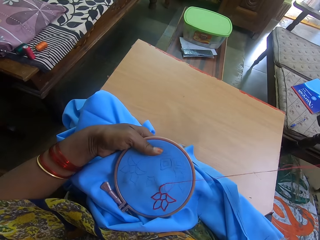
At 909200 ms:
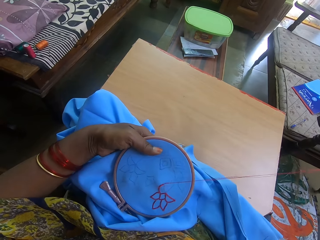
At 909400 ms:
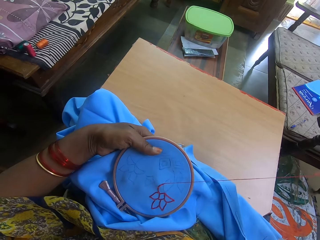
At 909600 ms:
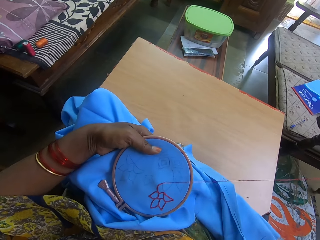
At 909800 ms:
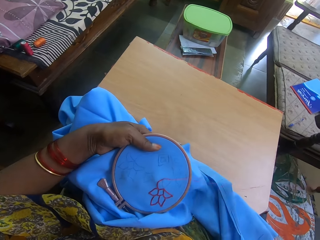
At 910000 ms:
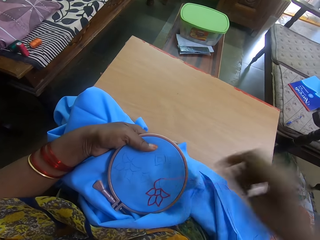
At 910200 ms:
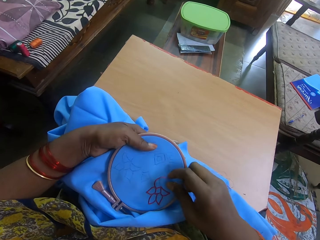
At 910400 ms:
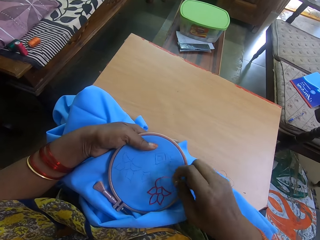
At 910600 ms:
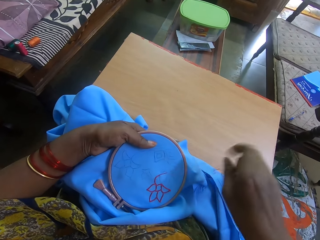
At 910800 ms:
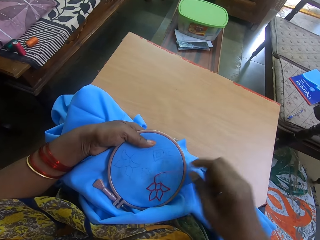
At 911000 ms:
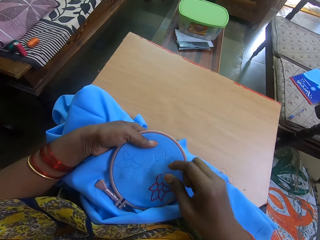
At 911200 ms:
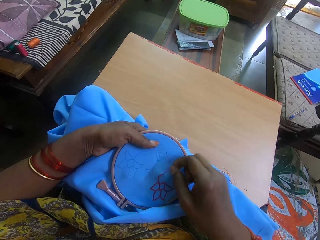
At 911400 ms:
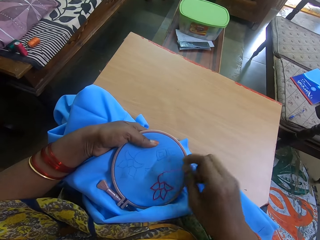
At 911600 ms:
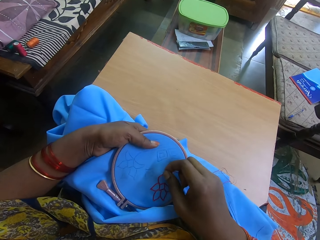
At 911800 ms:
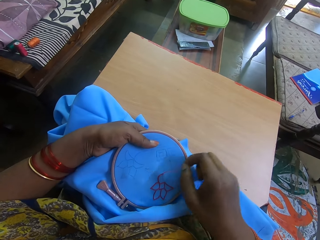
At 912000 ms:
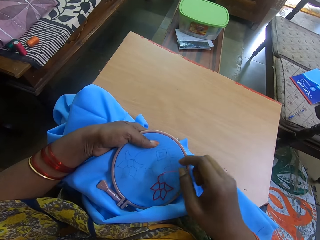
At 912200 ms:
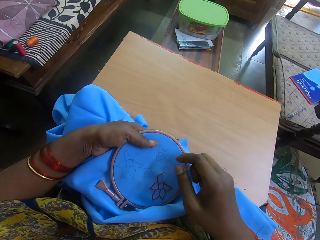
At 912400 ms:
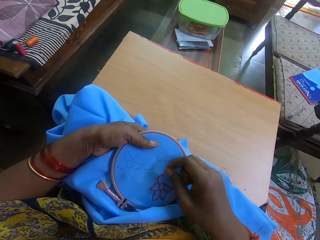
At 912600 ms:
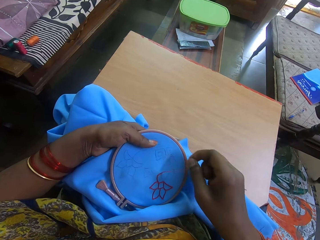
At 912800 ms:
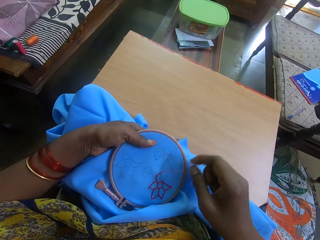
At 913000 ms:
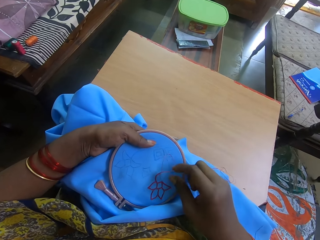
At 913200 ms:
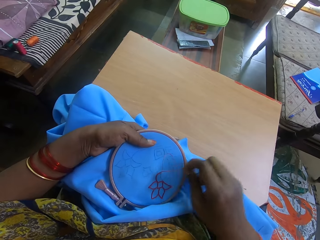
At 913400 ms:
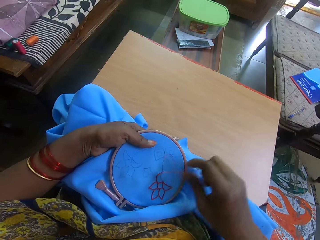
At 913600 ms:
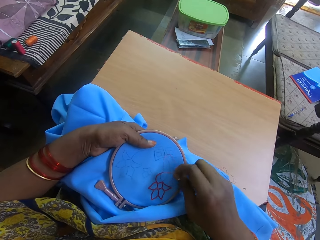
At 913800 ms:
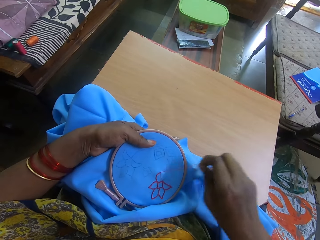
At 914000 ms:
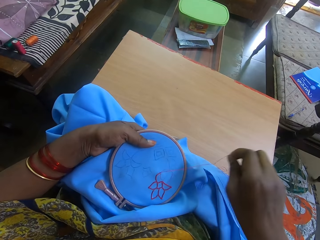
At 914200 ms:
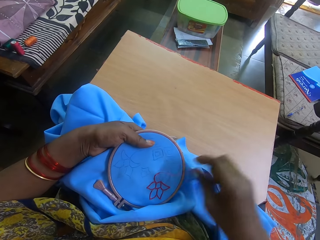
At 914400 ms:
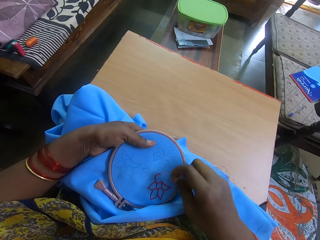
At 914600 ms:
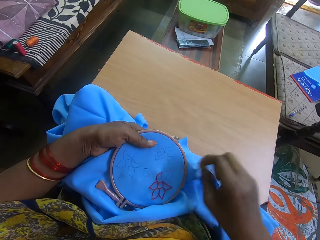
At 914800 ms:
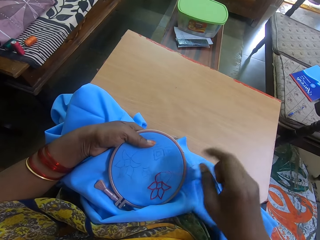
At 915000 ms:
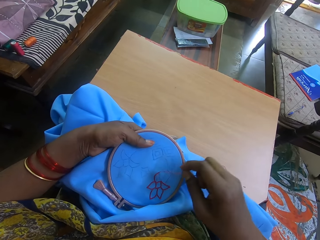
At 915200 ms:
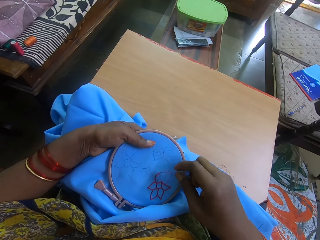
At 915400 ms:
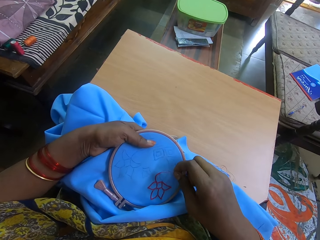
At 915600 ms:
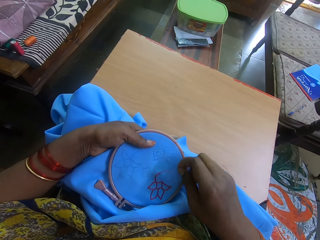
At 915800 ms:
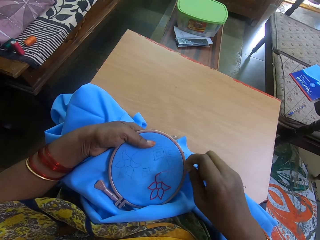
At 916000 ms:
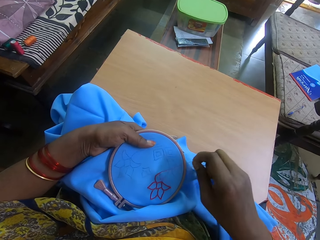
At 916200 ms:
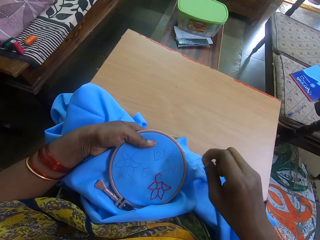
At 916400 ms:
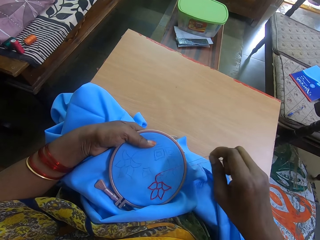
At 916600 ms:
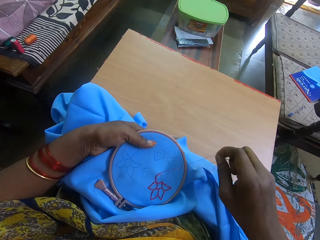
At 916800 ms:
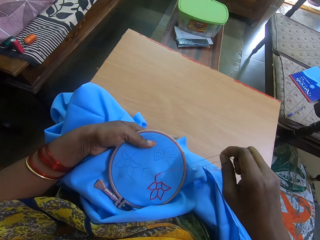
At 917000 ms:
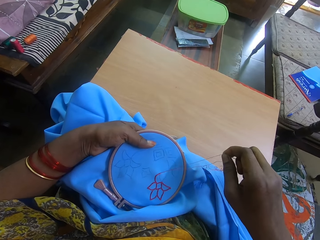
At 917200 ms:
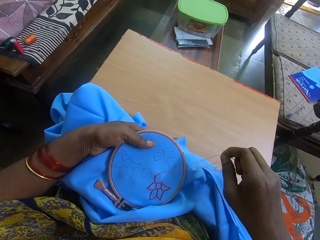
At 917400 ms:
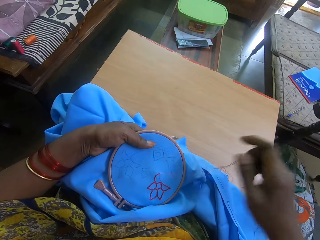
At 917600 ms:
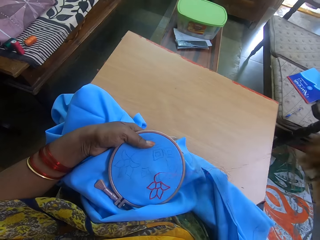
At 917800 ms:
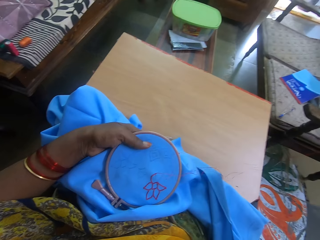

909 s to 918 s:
The camera wearer straightens the yarn.

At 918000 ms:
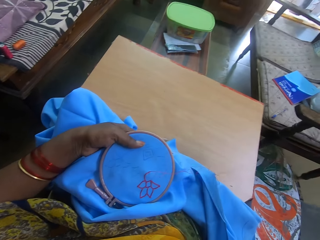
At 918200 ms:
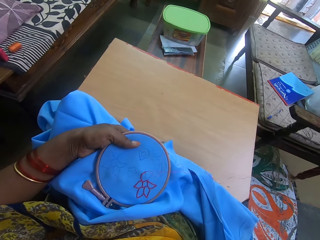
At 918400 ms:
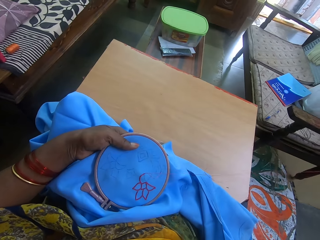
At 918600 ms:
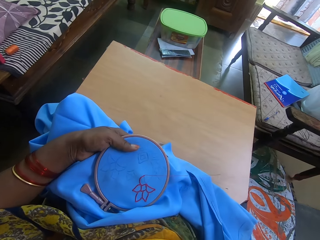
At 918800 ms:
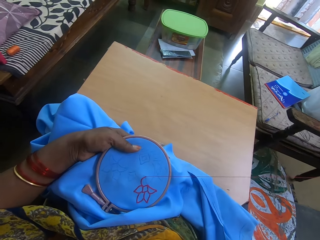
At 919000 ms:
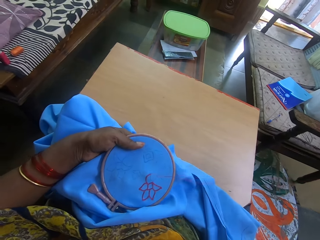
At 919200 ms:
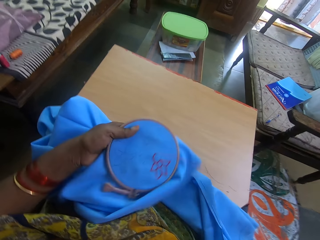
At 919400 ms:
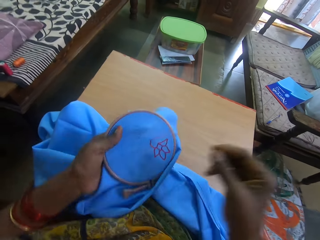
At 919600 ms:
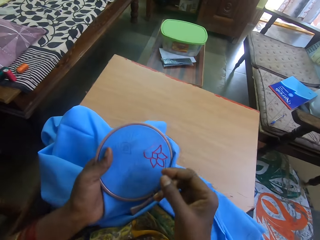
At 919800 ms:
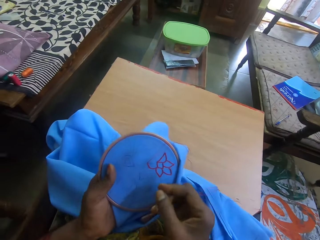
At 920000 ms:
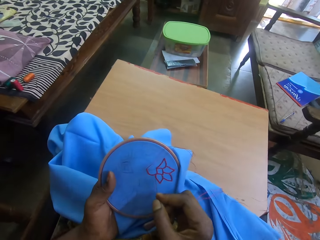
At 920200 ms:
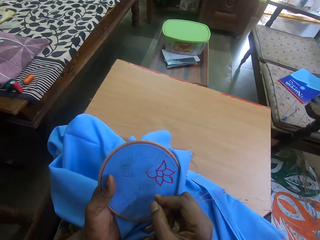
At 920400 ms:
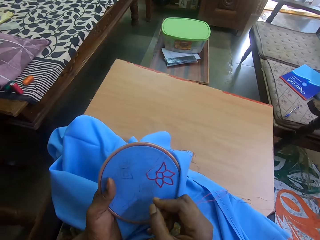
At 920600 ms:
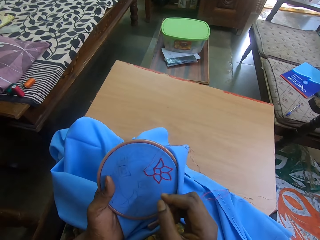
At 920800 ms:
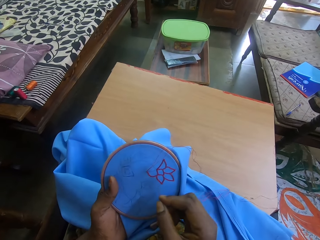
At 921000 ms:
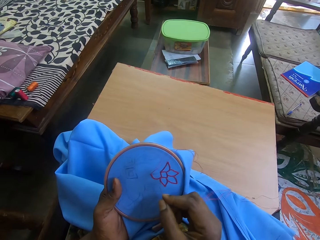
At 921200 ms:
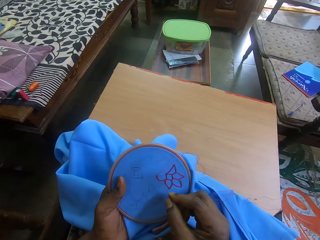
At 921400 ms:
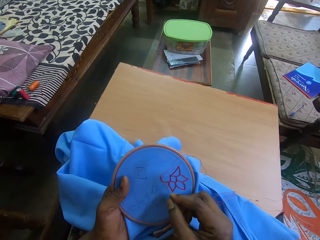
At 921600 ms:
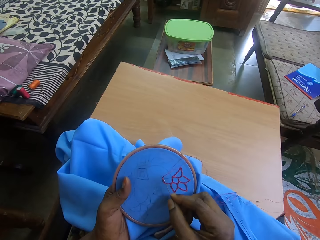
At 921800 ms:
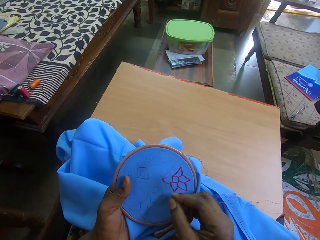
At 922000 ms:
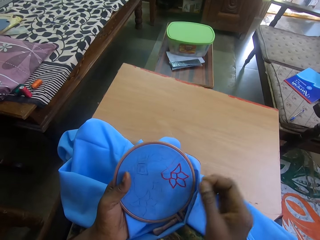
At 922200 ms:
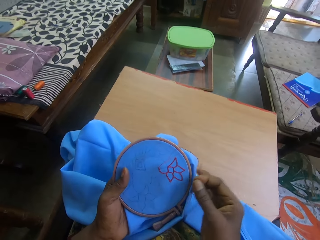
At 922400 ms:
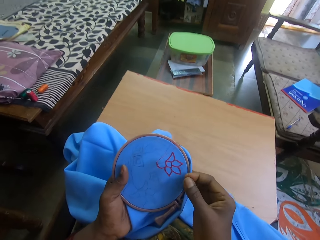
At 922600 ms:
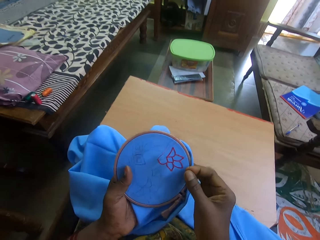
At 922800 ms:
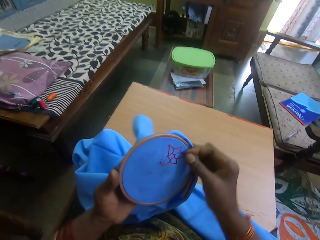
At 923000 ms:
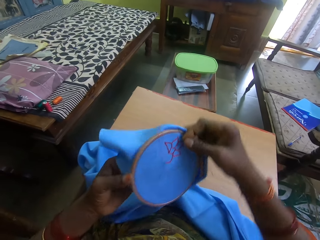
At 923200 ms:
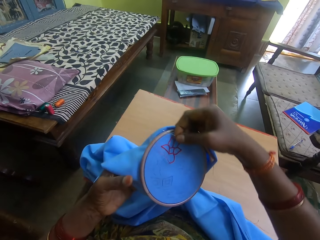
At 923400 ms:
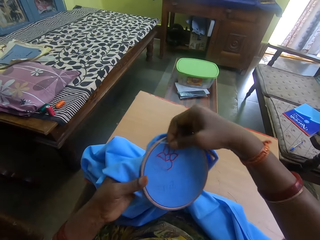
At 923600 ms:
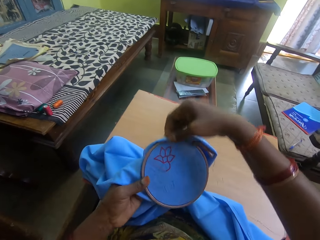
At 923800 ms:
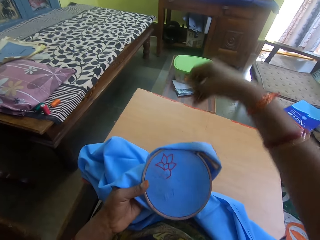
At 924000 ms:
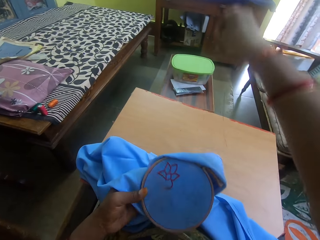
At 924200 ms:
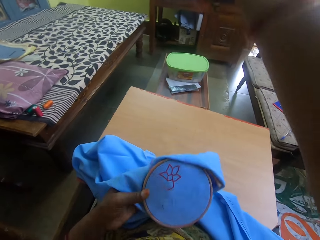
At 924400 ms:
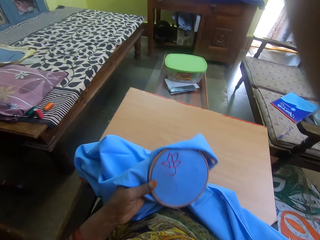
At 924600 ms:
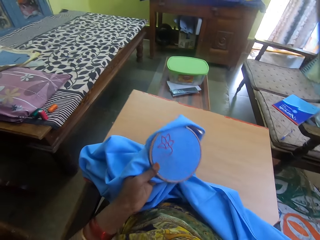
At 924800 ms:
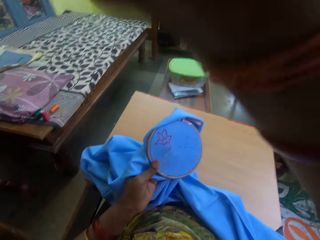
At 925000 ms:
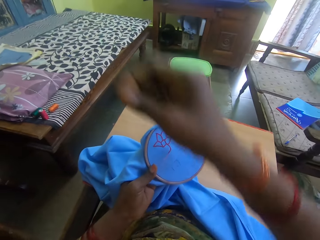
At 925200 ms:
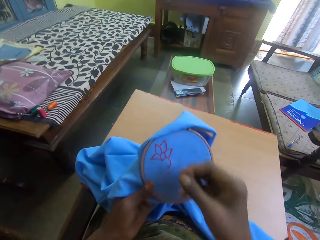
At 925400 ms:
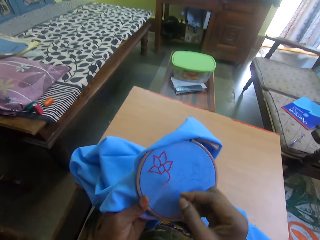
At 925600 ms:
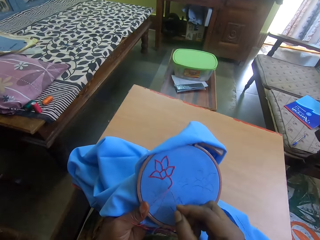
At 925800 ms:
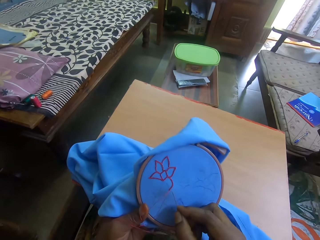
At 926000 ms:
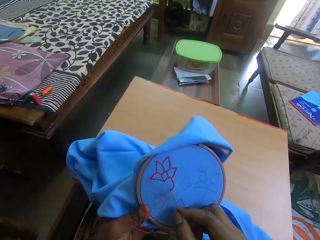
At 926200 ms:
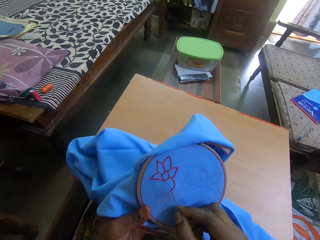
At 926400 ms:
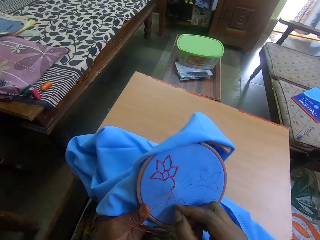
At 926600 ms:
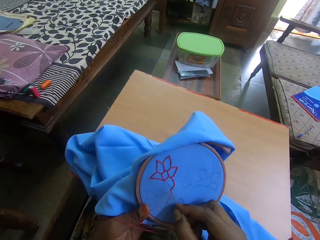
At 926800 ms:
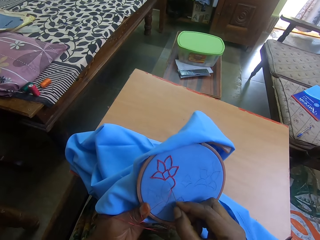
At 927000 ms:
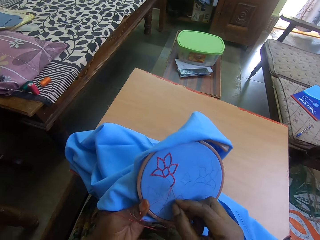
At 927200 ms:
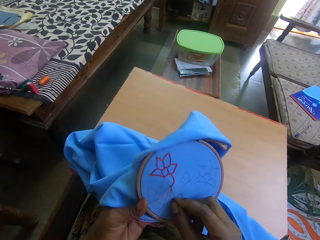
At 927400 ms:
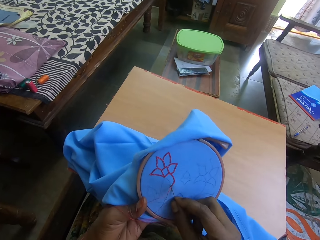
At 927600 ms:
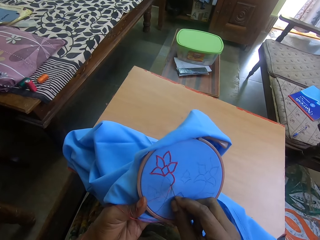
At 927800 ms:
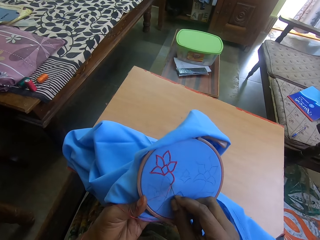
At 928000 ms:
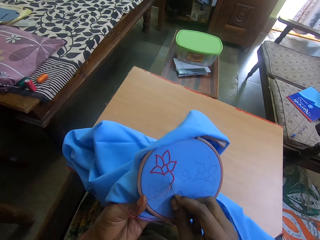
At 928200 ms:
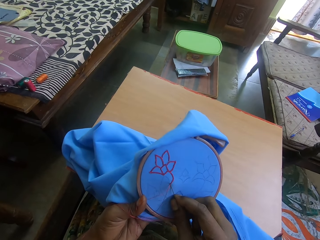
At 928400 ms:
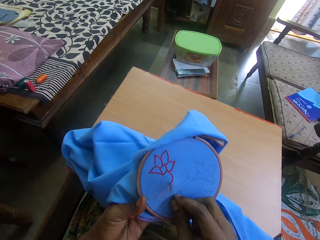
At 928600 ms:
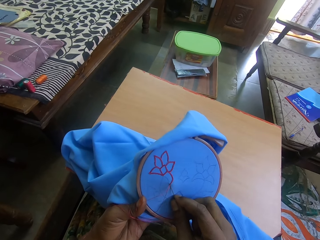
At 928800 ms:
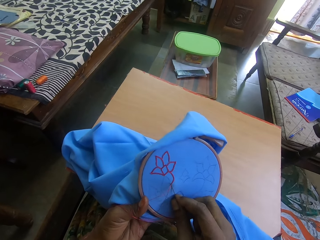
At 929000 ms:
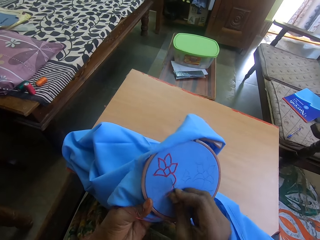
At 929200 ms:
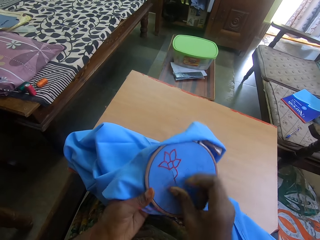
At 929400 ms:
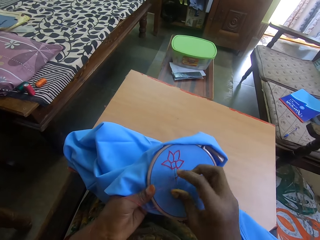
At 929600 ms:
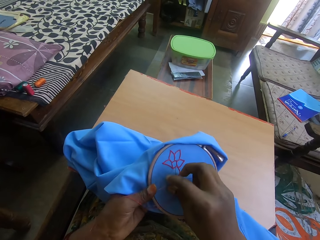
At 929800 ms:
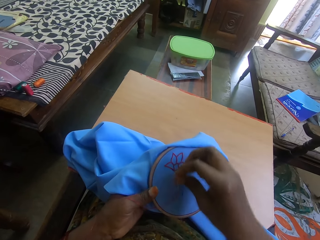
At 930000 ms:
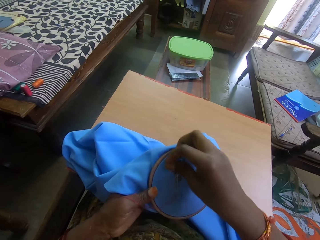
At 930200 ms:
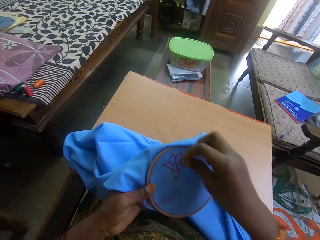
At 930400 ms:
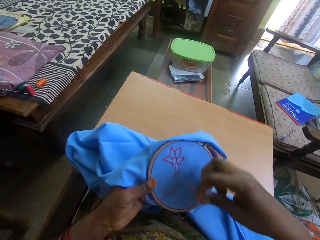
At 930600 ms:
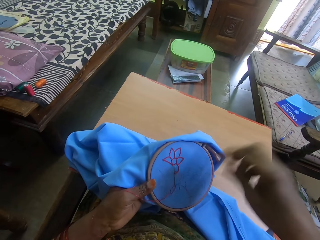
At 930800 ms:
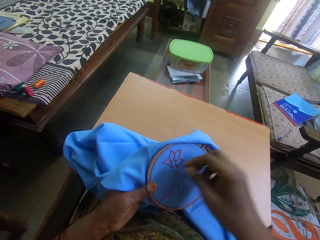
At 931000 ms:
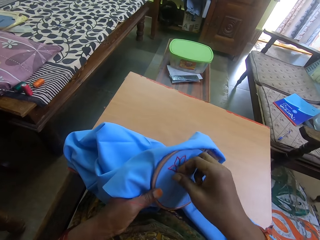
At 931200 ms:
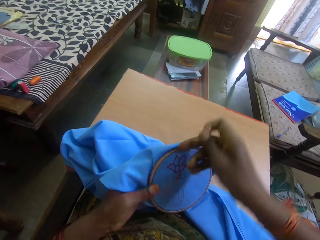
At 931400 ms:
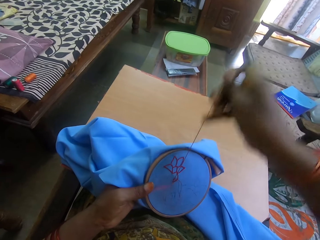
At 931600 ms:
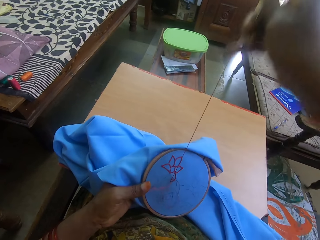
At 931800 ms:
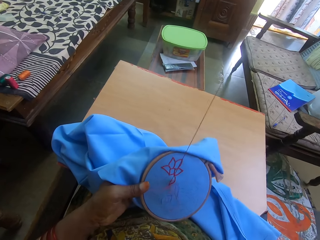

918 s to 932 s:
The camera wearer sews the piece of fabric or cloth with the sewing needle. They adjust the cloth. They turn the fabric around. They straighten the yarn. They sew the piece of fabric with the sewing needle.
